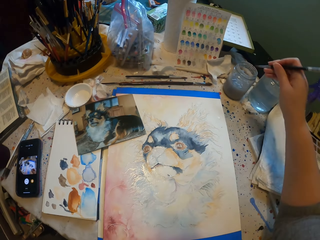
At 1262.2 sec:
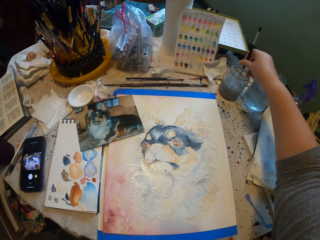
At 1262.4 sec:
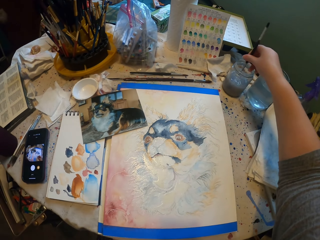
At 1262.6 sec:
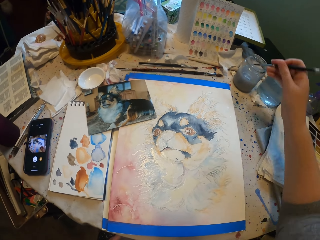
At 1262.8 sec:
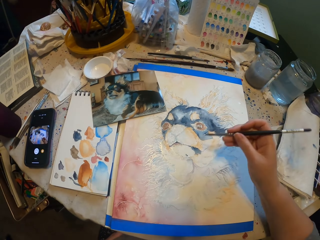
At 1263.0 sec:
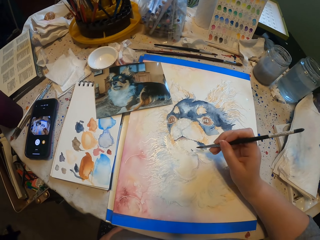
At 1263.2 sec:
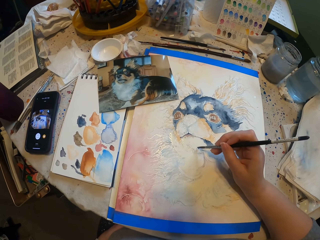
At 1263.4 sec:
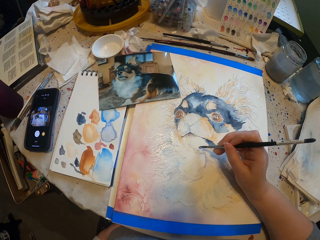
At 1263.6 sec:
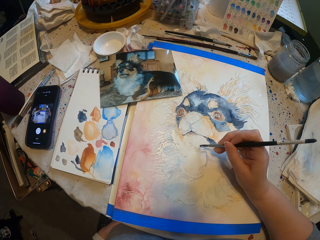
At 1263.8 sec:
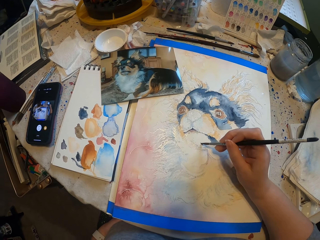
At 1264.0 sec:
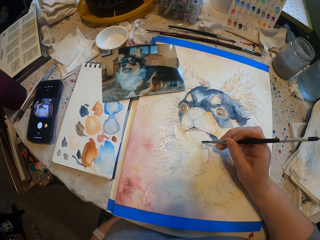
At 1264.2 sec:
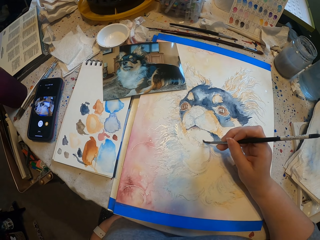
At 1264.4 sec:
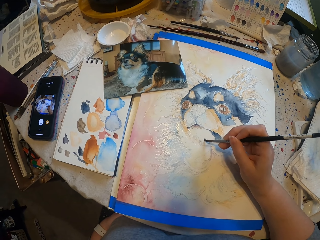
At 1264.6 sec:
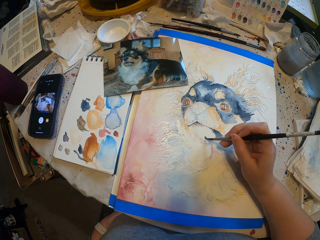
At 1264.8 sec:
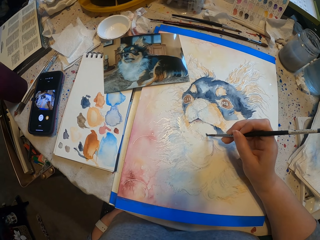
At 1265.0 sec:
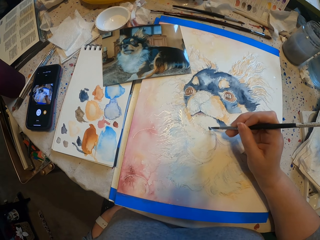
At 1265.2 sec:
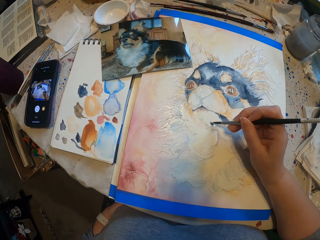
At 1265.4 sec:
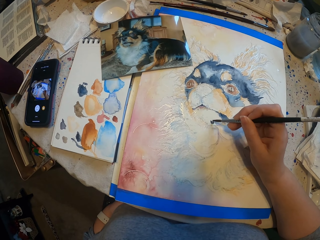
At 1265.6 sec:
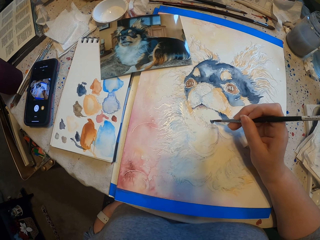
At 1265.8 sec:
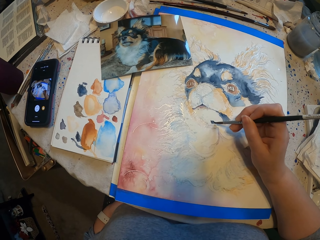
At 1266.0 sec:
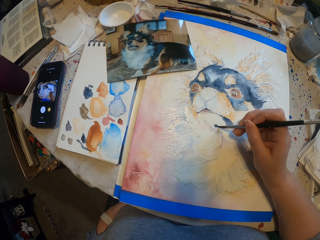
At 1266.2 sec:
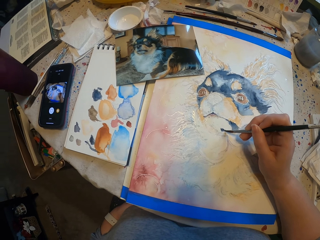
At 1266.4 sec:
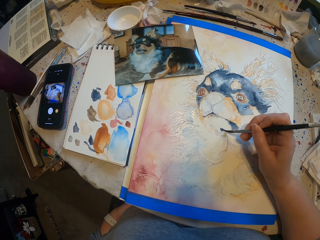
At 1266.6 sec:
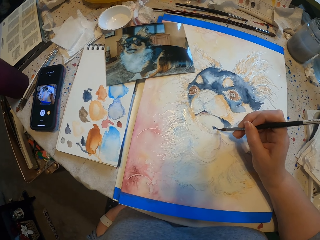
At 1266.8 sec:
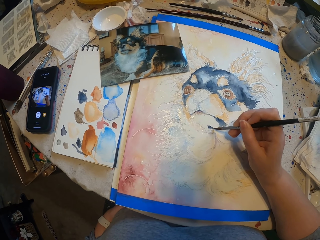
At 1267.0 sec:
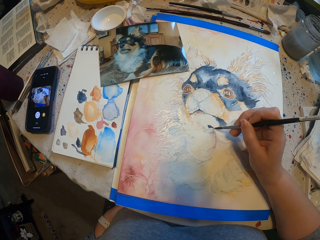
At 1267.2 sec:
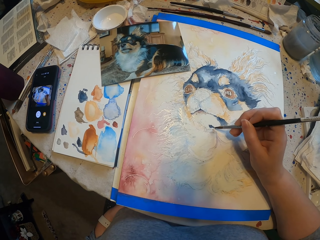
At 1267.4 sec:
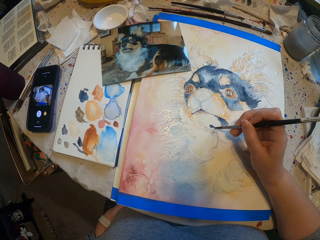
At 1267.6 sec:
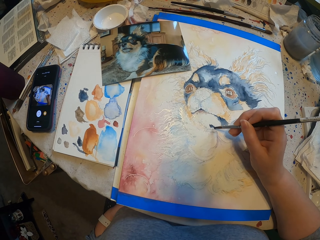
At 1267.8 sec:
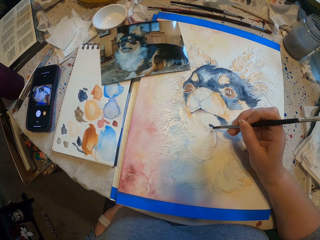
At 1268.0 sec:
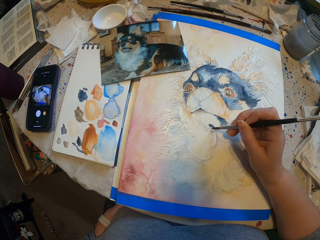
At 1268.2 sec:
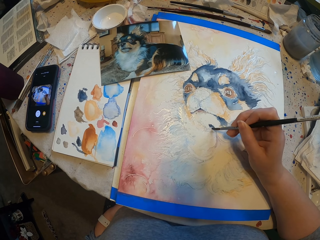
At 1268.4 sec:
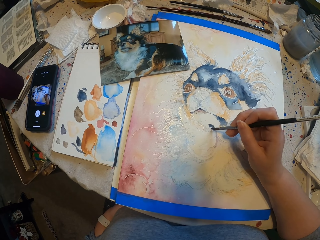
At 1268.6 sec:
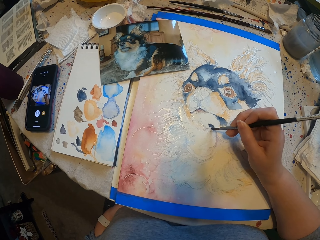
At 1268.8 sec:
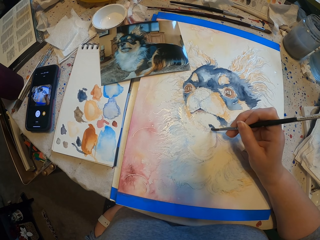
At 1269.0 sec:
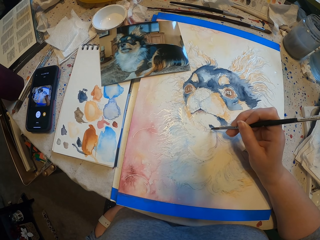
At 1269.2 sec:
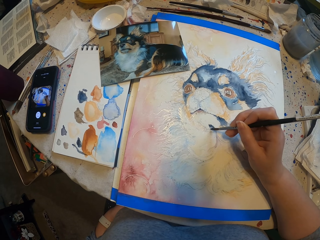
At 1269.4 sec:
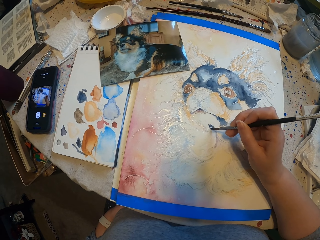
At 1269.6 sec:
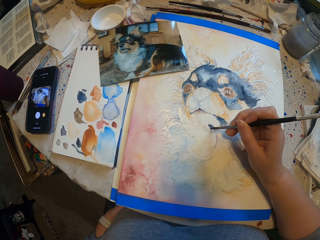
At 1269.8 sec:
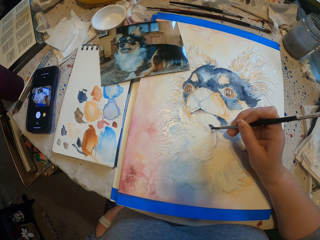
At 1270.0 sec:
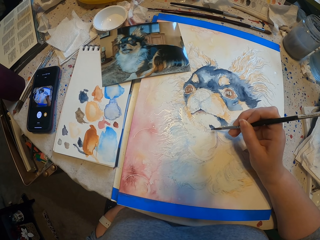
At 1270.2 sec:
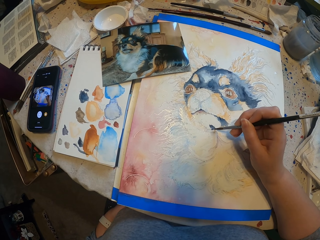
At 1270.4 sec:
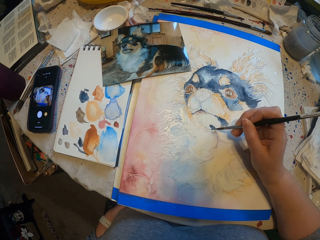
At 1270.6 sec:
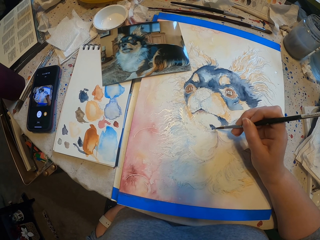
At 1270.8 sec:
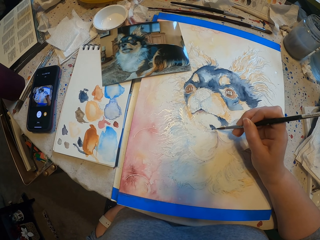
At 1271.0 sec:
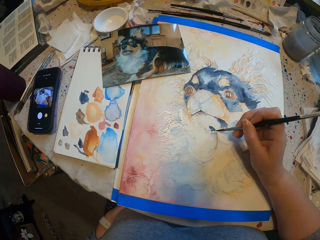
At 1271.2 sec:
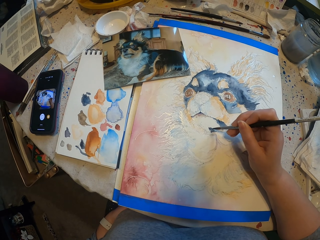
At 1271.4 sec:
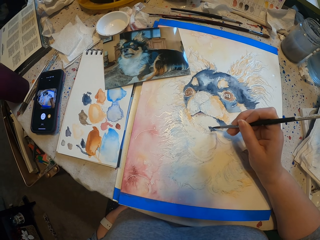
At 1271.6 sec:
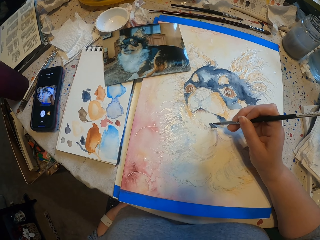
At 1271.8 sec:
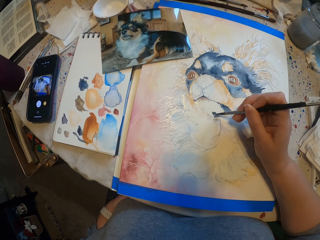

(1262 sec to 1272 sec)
The camera wearer dips a paint brush in water. They sketch a drawing with the paint brush.

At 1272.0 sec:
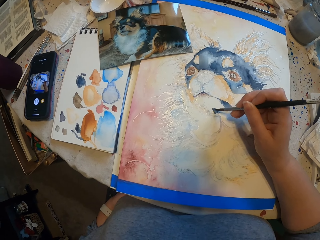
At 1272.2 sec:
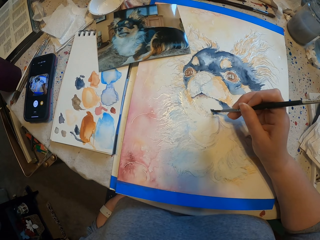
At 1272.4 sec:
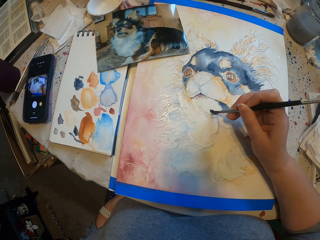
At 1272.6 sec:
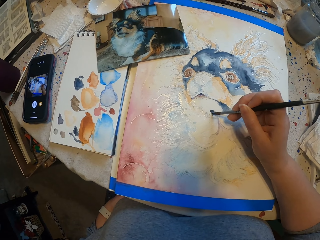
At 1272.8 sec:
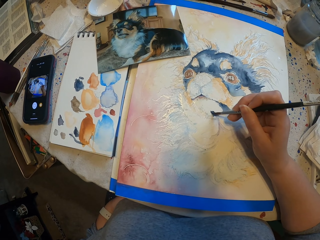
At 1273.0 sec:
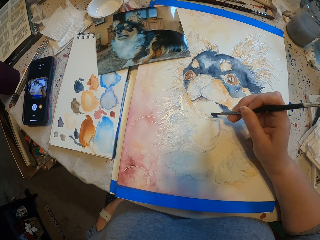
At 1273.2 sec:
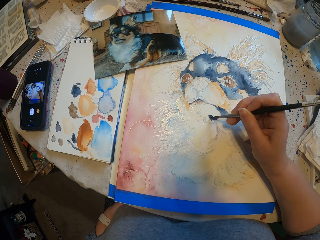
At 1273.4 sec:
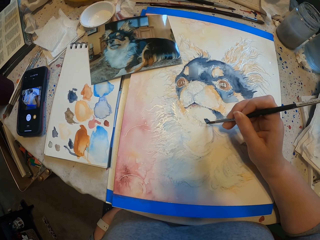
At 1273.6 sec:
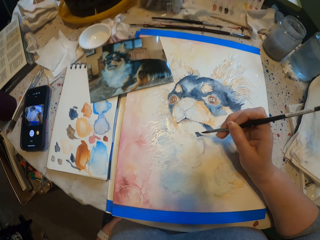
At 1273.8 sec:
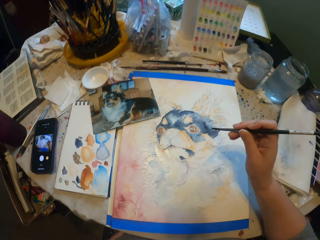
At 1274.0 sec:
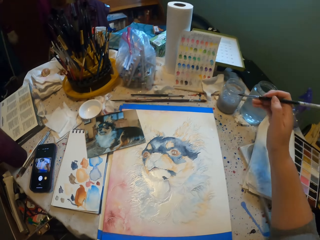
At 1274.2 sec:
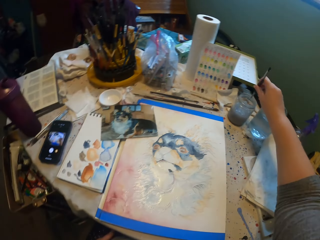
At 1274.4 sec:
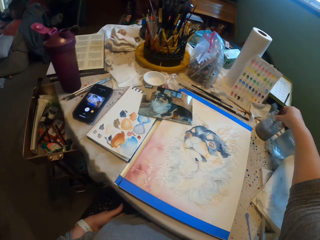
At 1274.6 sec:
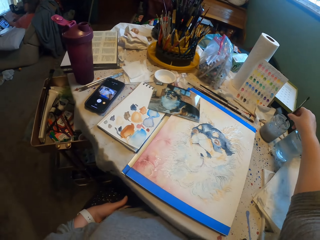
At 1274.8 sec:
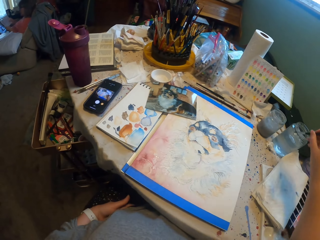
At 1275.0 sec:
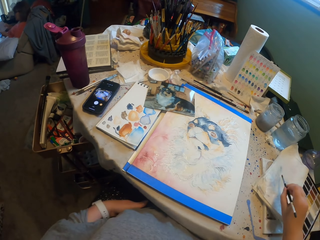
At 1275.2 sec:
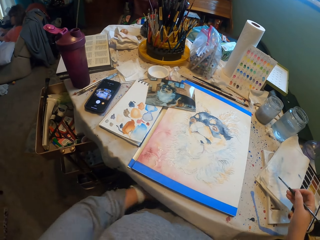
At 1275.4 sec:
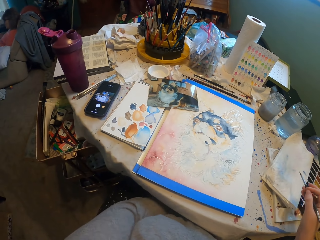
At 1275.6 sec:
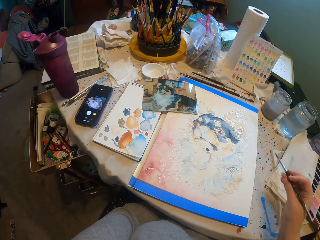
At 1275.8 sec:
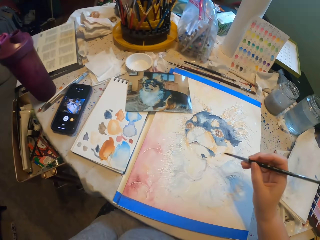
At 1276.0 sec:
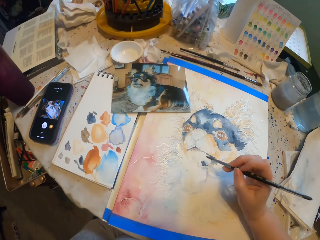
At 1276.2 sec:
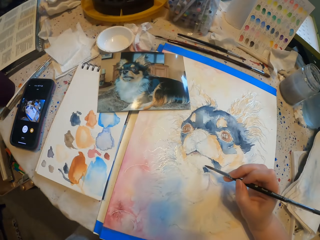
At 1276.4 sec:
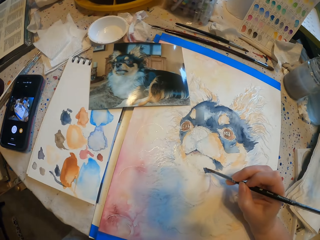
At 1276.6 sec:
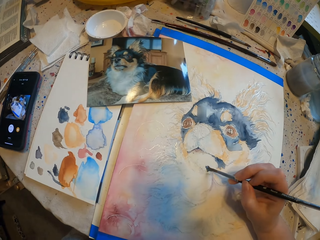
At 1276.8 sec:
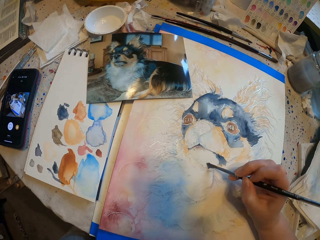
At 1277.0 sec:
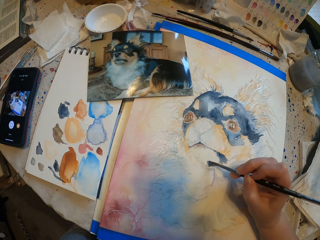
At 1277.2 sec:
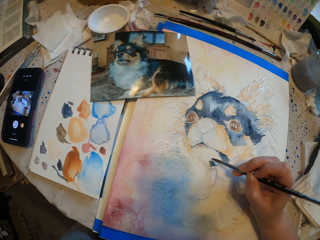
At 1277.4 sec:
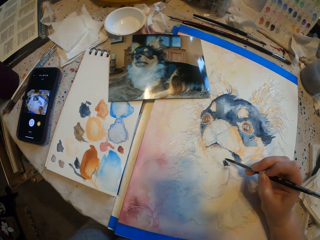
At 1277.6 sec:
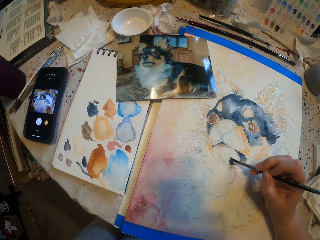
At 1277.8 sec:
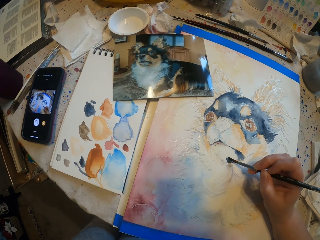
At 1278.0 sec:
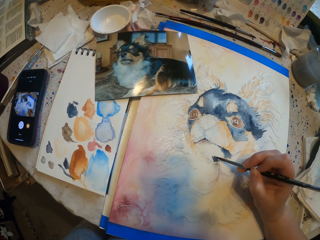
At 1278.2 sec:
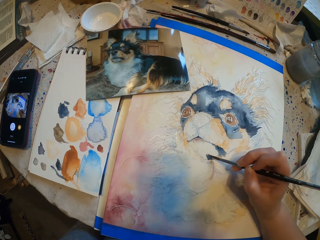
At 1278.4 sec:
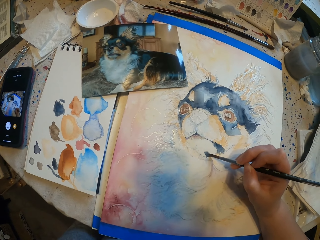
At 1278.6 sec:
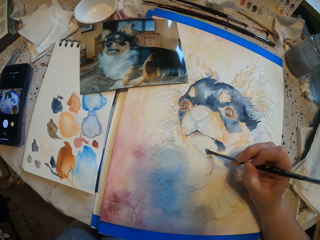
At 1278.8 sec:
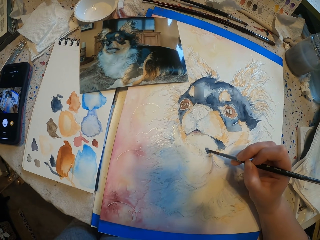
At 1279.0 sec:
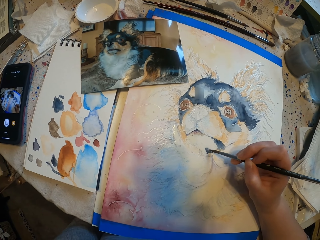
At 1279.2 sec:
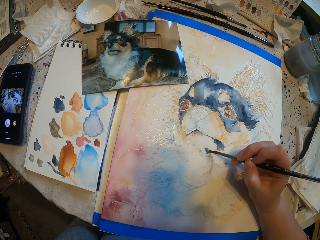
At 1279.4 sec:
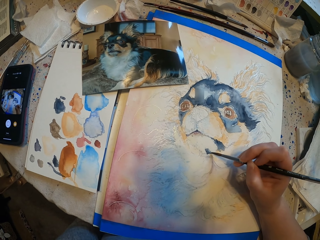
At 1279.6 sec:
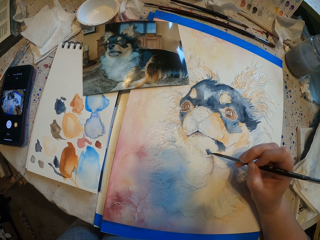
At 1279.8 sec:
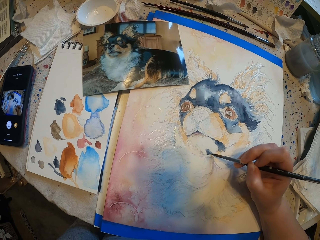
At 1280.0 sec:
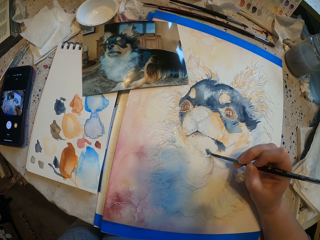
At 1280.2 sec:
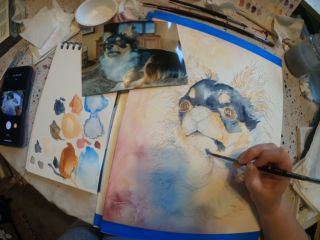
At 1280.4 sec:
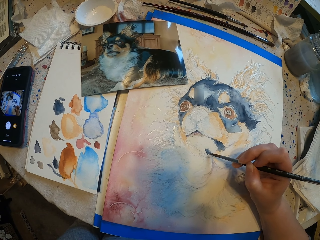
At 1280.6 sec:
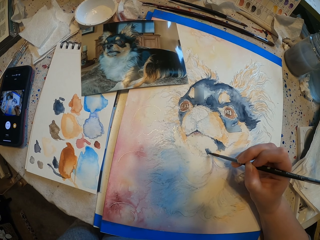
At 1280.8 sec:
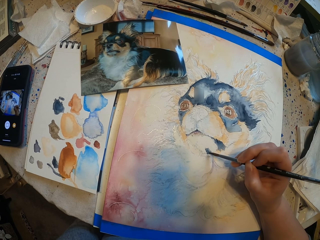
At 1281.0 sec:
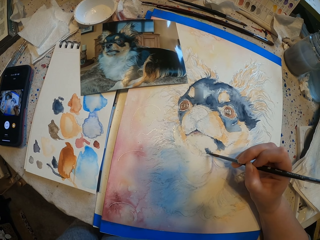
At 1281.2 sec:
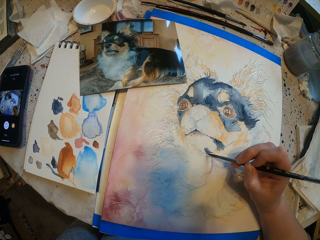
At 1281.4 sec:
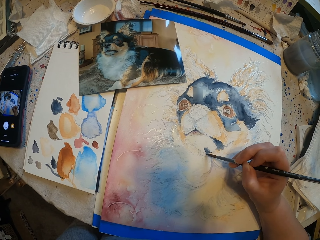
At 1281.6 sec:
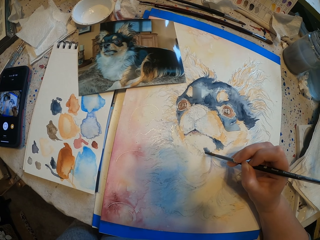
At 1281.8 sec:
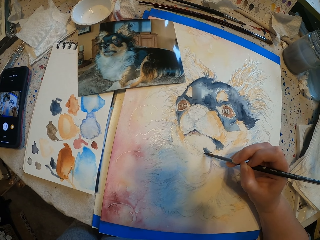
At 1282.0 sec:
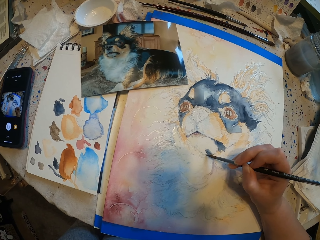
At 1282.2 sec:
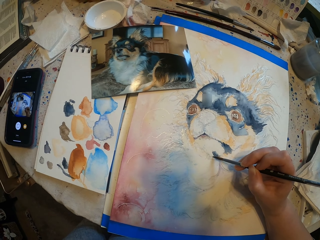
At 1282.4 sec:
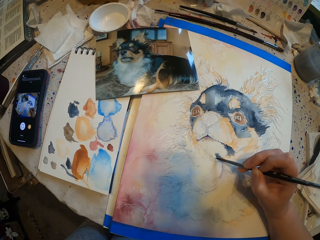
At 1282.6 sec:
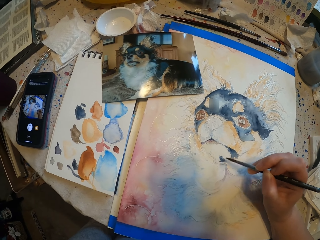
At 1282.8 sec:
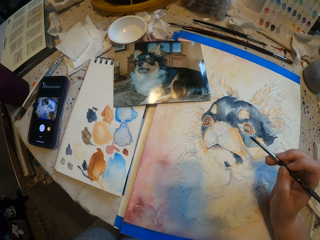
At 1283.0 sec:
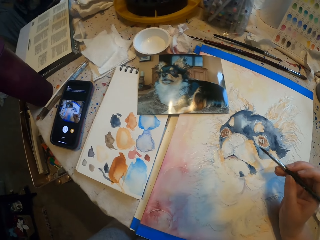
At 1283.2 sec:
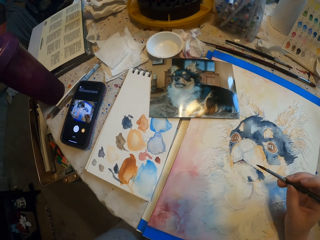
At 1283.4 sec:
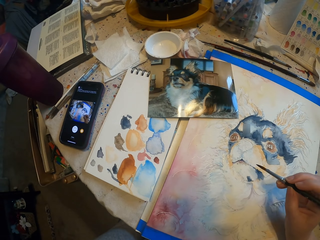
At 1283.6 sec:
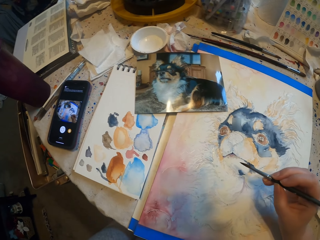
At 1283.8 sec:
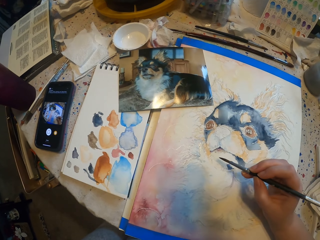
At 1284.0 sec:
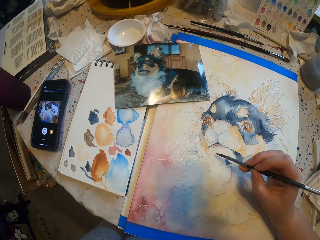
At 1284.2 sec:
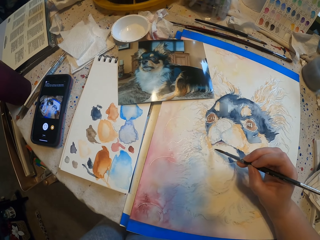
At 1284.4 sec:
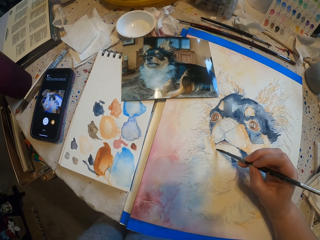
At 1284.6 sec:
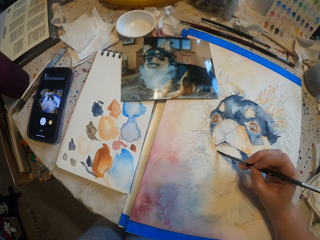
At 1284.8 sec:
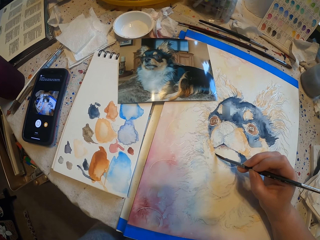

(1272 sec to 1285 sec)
The camera wearer dips a paint brush in water. They wipe the paint brush on the book. They sketch a drawing with the paint brush.
